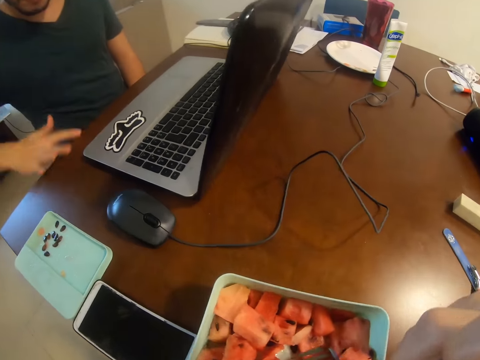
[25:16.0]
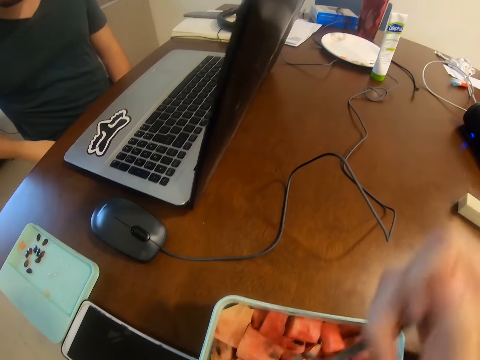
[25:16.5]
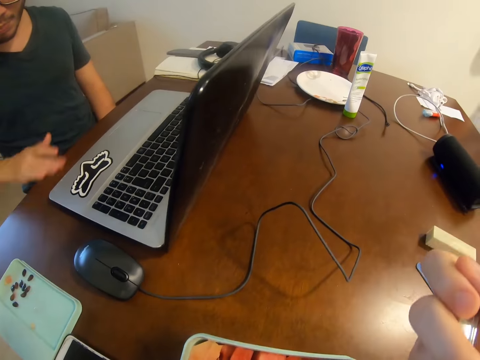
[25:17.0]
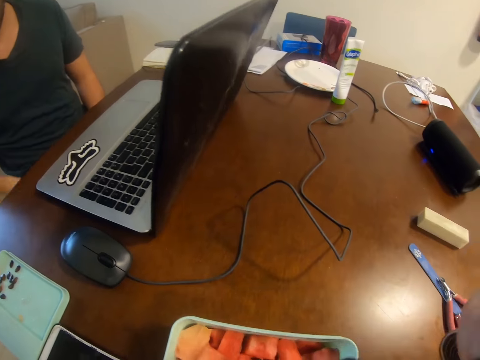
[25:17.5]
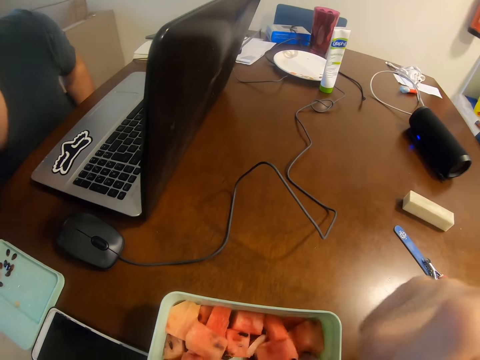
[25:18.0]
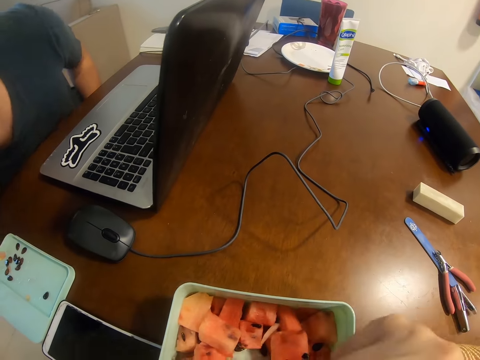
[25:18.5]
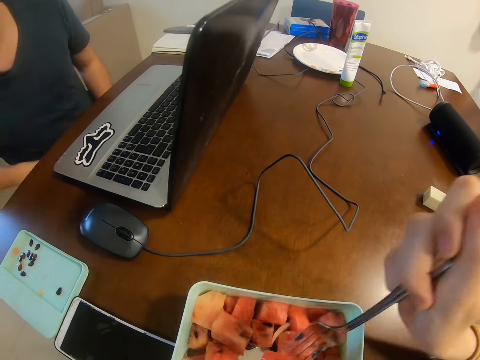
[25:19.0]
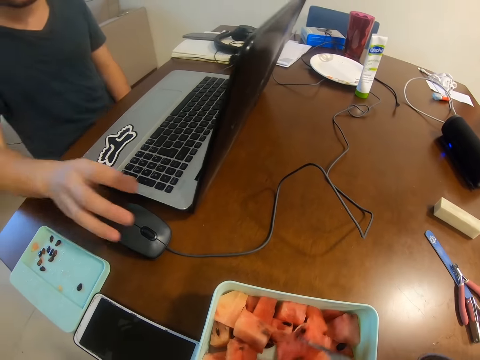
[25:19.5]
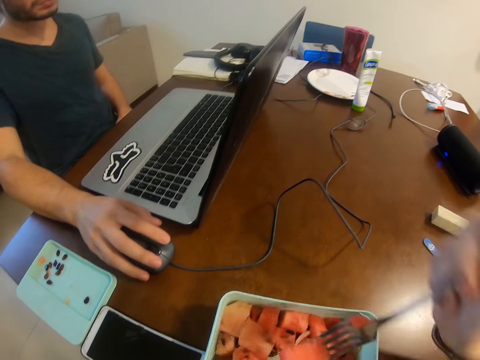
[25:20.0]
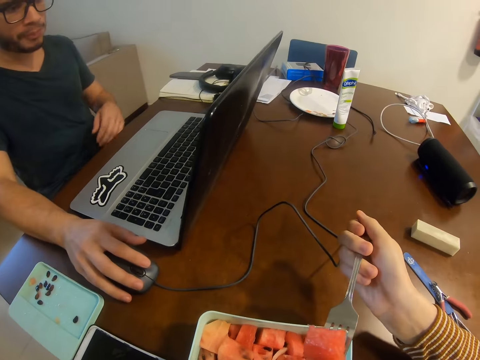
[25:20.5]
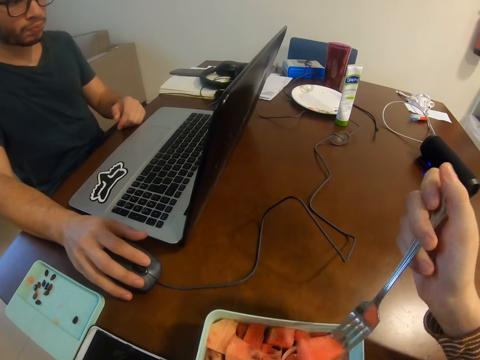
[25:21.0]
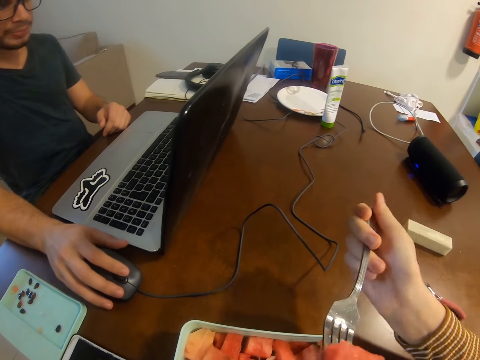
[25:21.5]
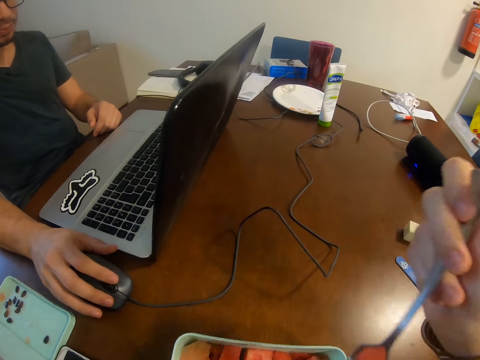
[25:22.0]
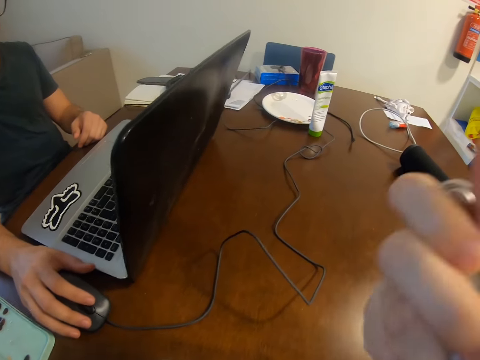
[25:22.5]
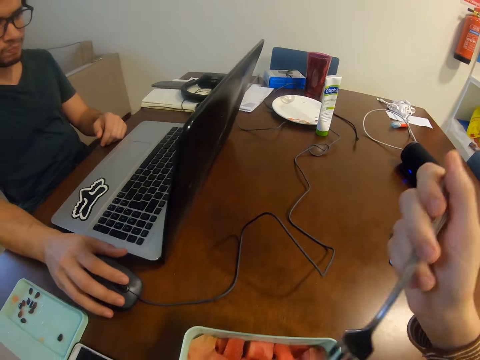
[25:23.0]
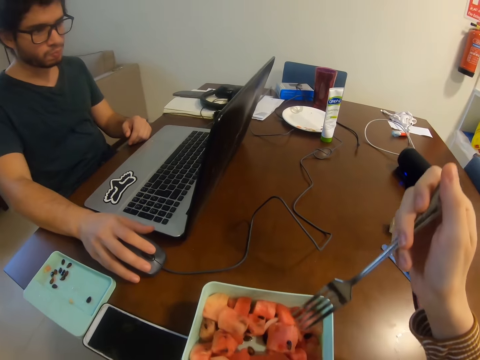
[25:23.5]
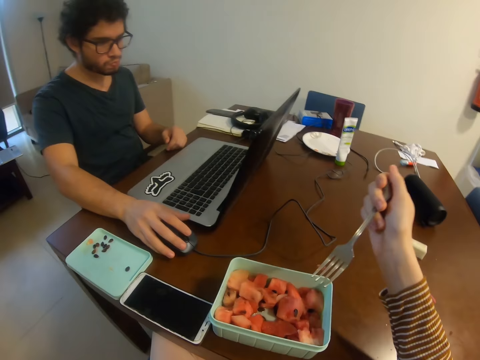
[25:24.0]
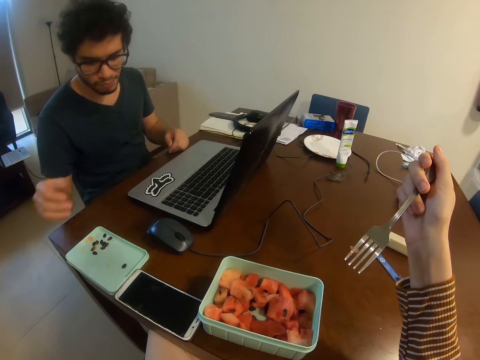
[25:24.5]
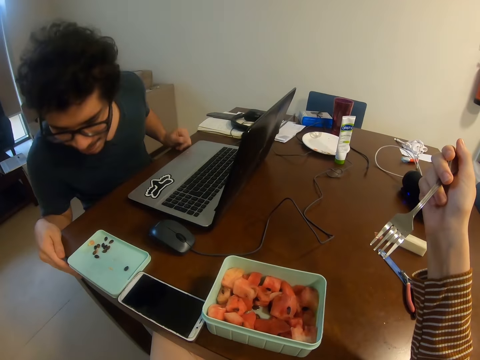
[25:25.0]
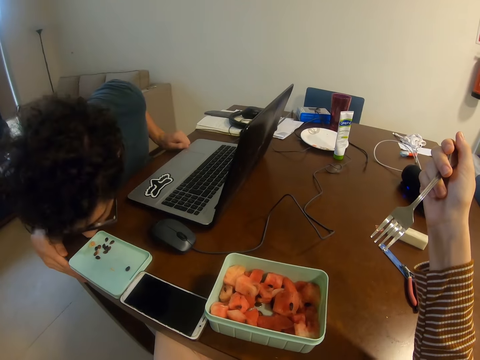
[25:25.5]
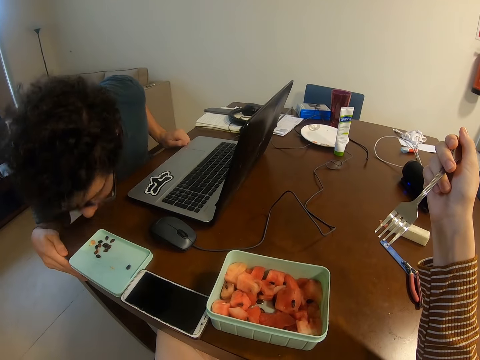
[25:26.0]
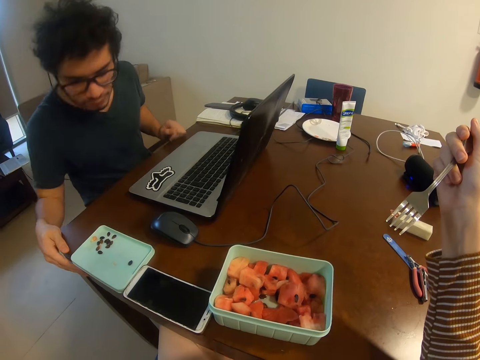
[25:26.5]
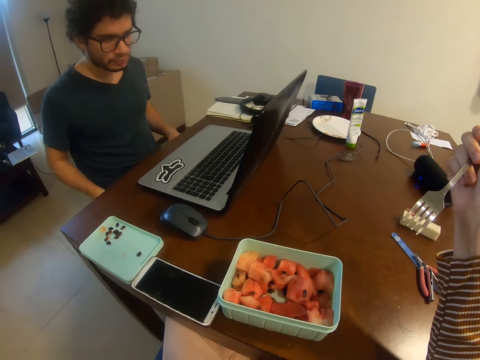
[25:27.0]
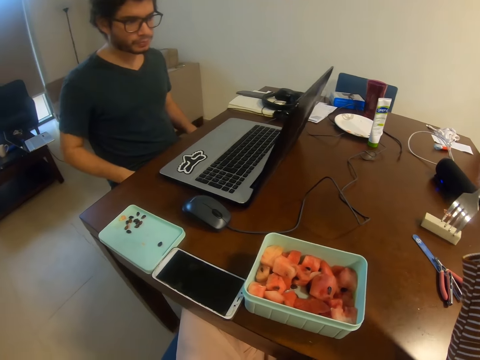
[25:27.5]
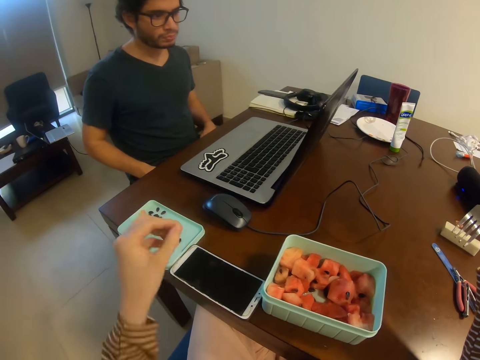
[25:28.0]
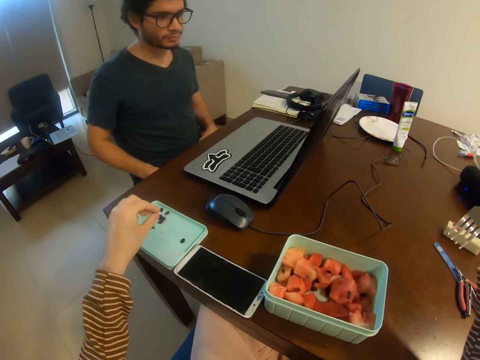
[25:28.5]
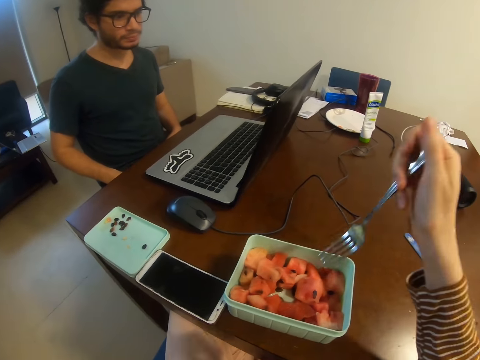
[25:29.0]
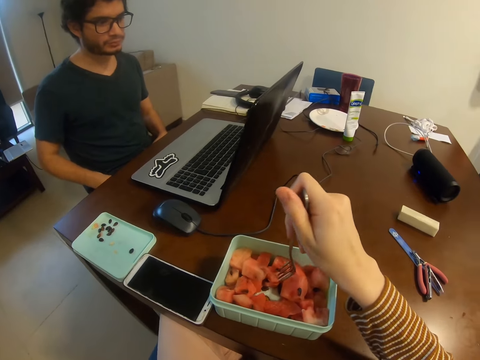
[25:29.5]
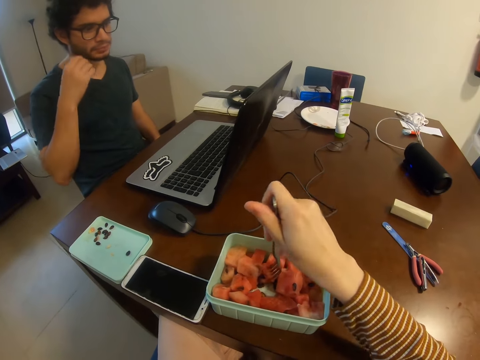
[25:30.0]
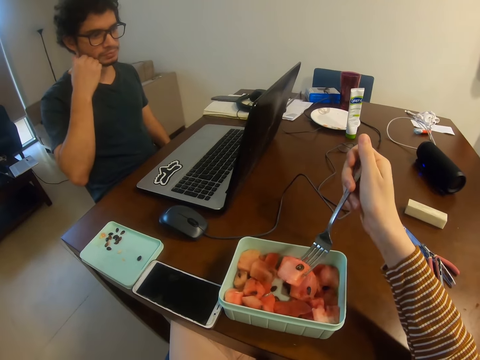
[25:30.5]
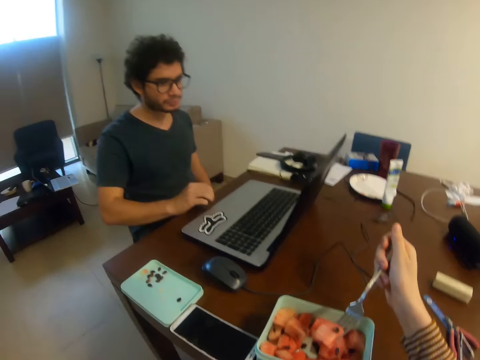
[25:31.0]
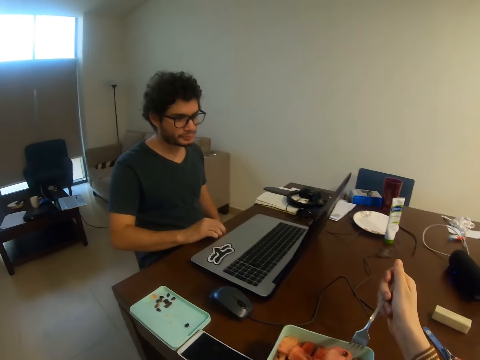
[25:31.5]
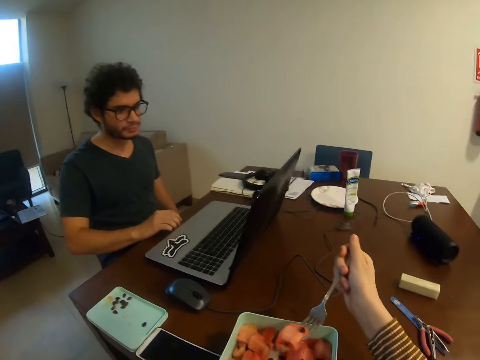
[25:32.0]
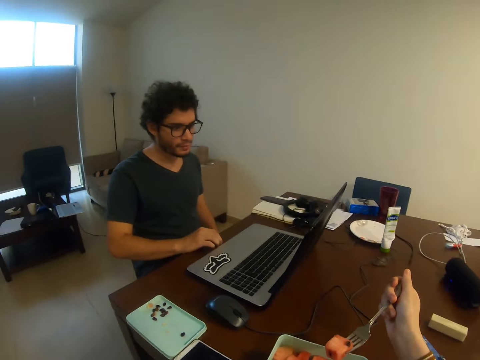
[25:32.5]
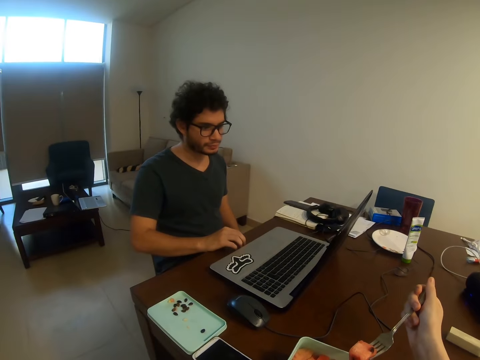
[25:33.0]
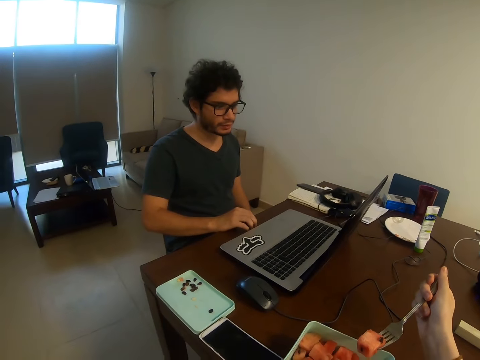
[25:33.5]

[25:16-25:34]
The camera wearer takes a watermelon. A man wipes the table with the right hand. The camera wearer eats the watermelon. The man holds a mouse. The camera wearer picks a melon with a fork with the right hand. They eat the watermelon and move the fork around. The man spits seeds and pours the seed on a lid. The camera wearer drops a seed. They pick the melon with the fork with the right hand. The man touches his cheek.

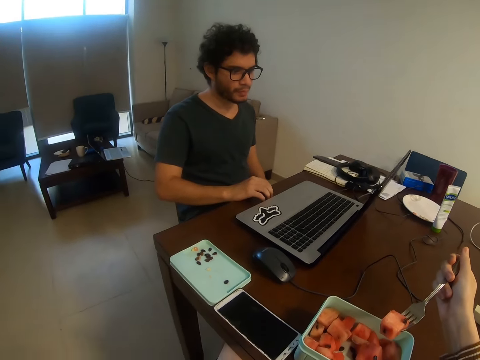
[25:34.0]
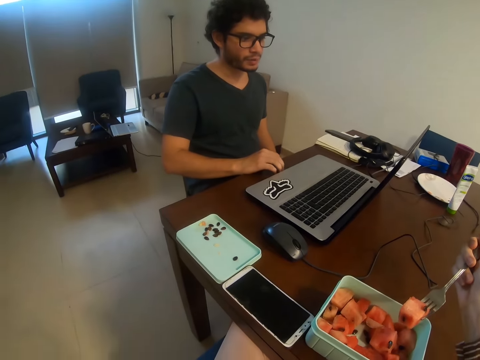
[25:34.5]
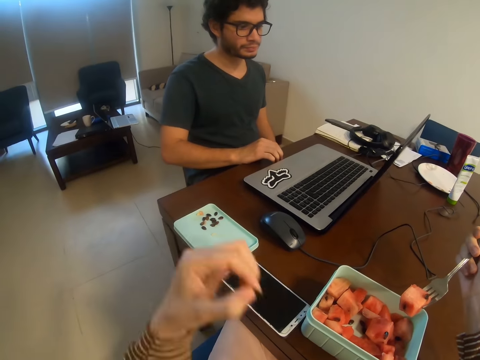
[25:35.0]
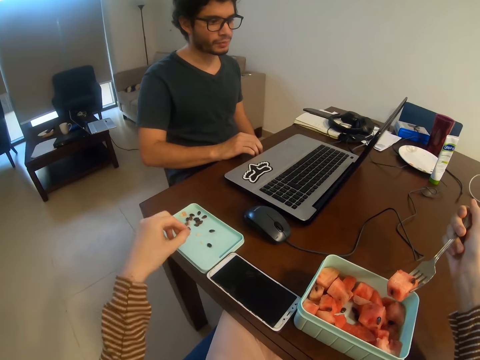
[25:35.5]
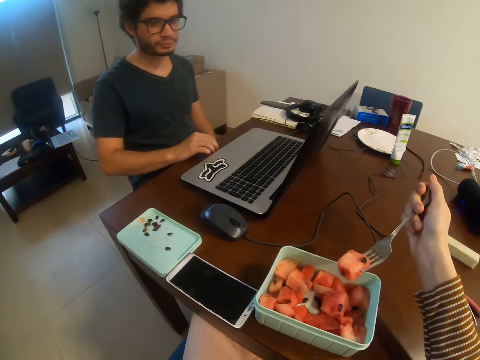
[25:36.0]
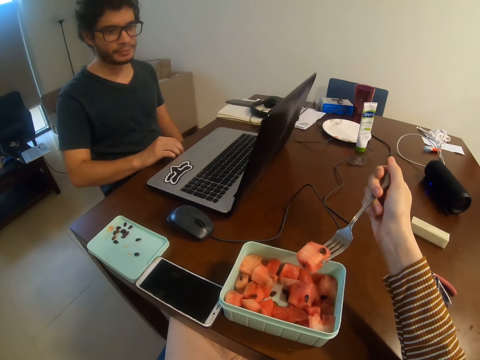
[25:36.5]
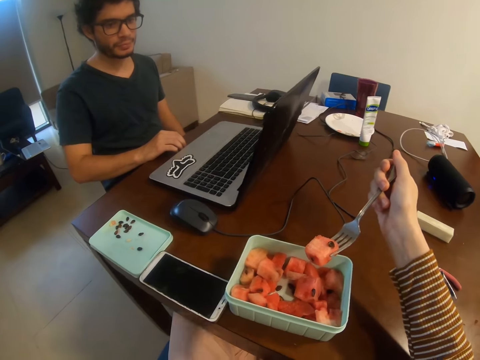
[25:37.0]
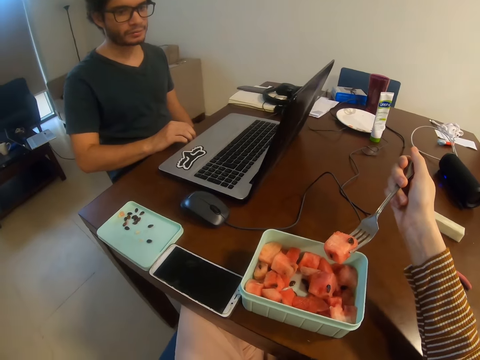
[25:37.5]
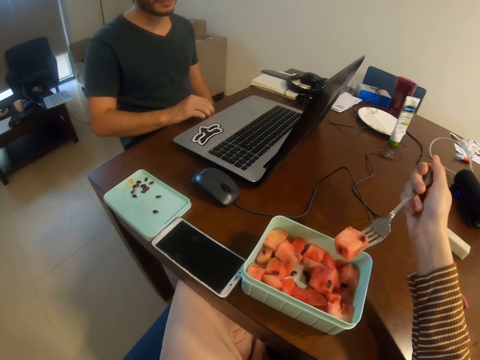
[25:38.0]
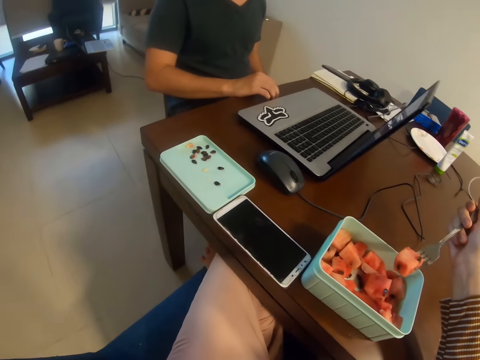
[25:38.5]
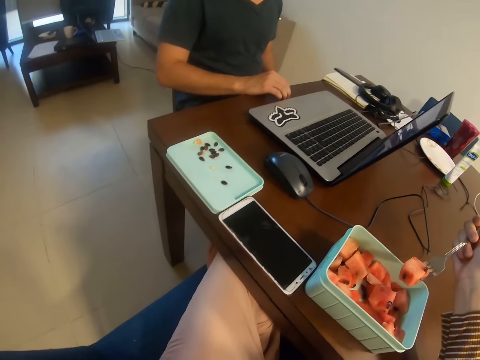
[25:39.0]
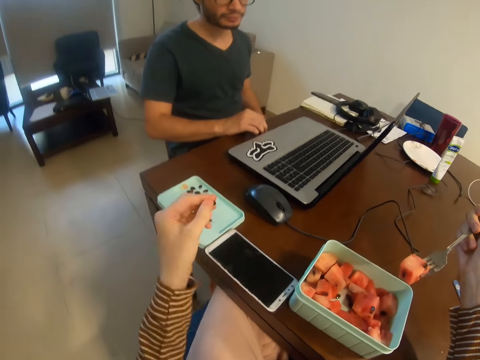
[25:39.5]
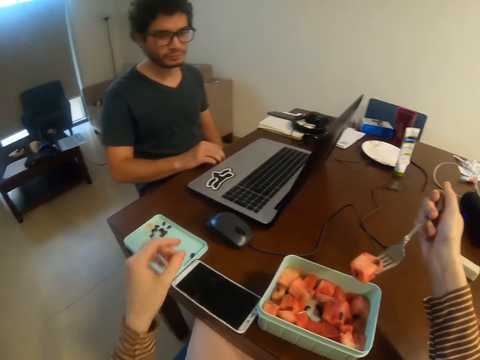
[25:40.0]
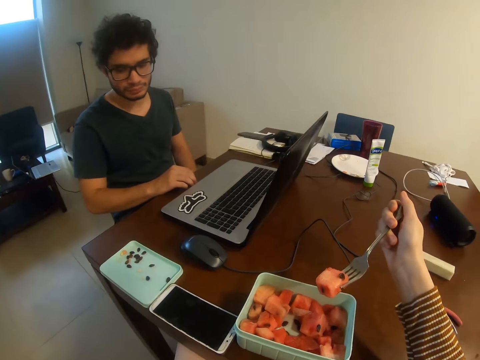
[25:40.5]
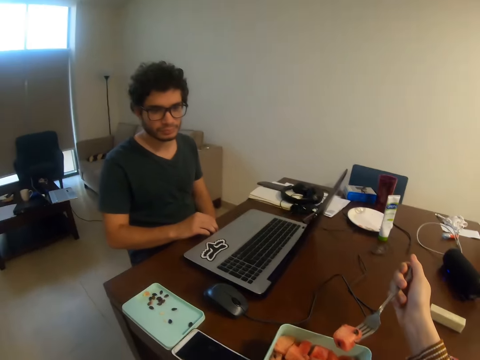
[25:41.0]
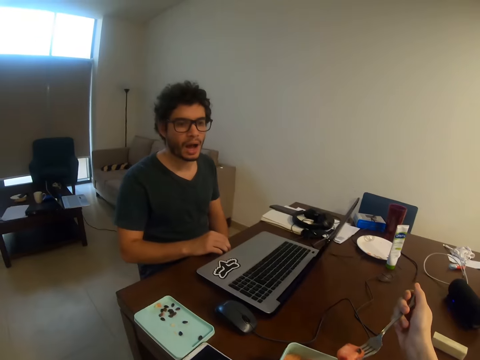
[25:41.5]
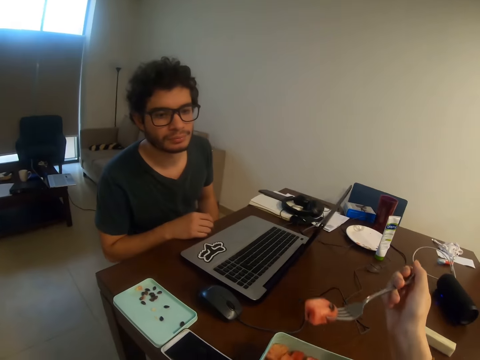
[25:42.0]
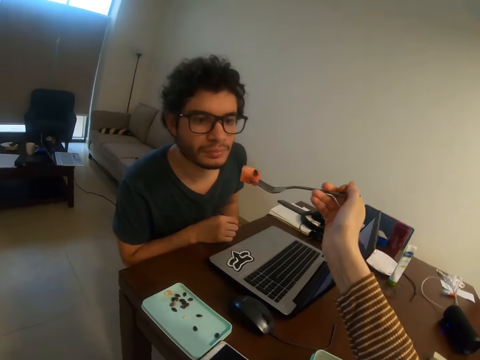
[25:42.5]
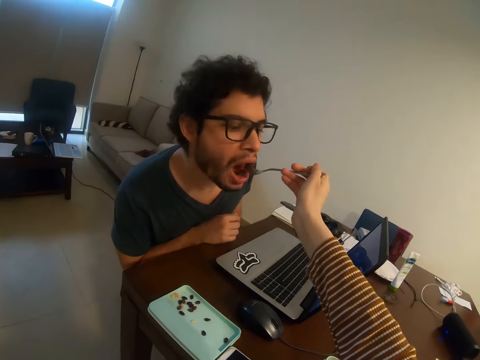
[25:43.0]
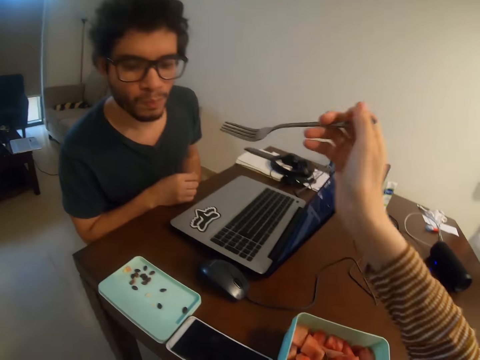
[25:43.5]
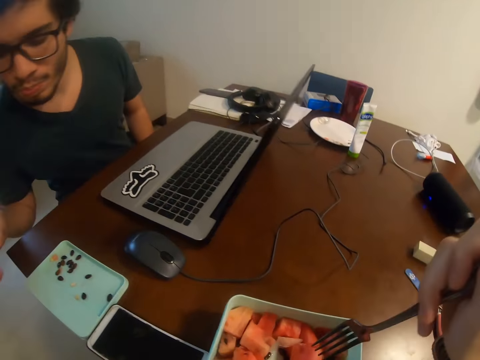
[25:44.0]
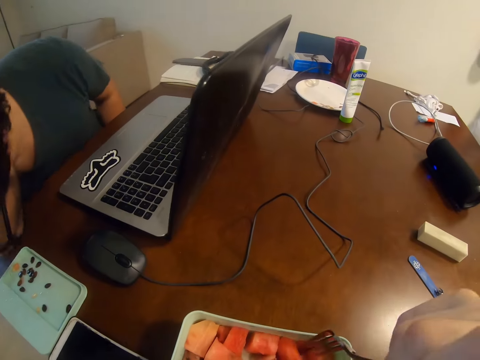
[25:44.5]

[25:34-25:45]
The camera wearer throws a seed with the left hand. They drop a seed. They give a man a melon with a fork. The man eats the watermelon.
